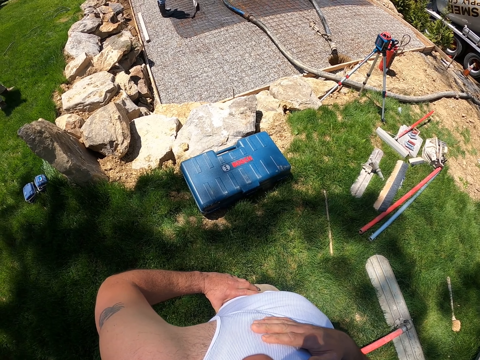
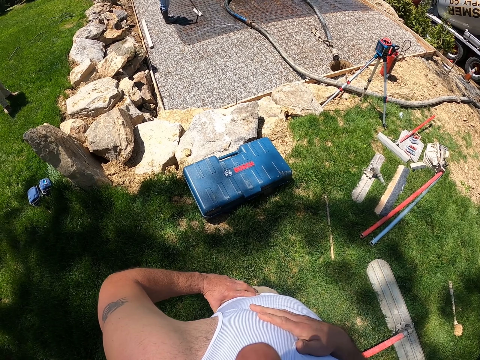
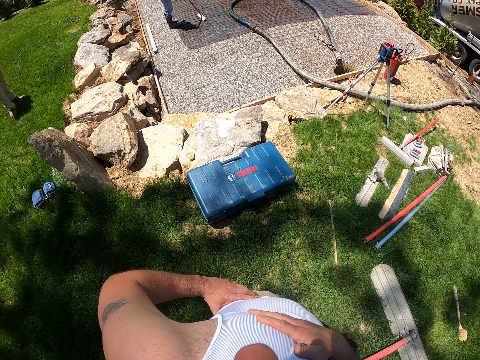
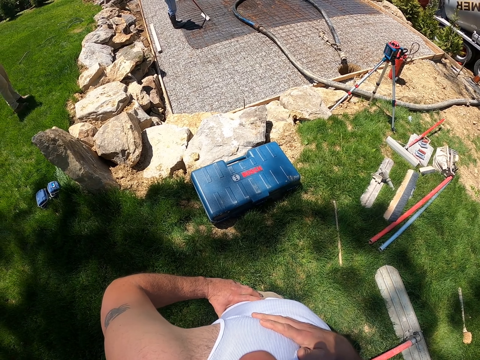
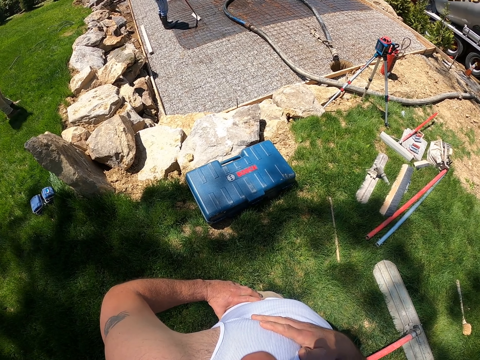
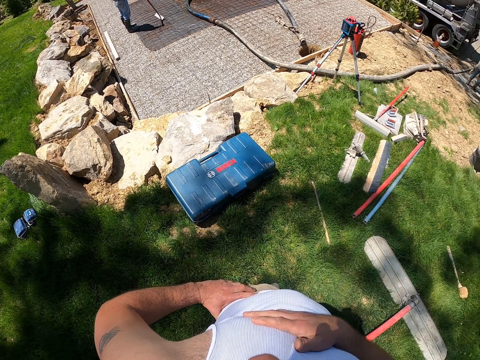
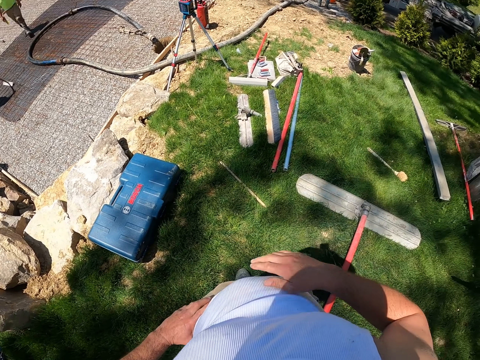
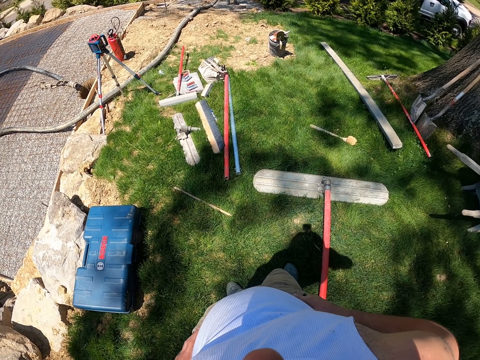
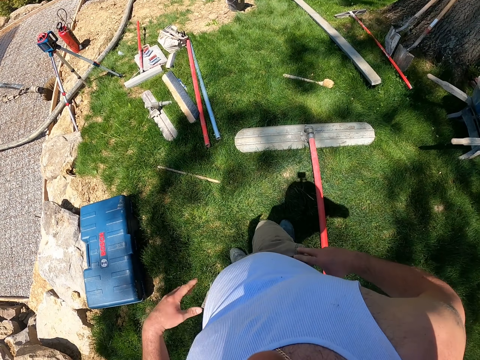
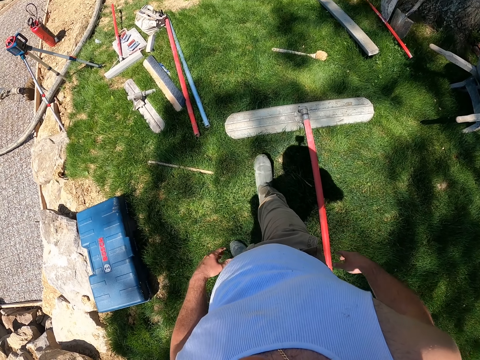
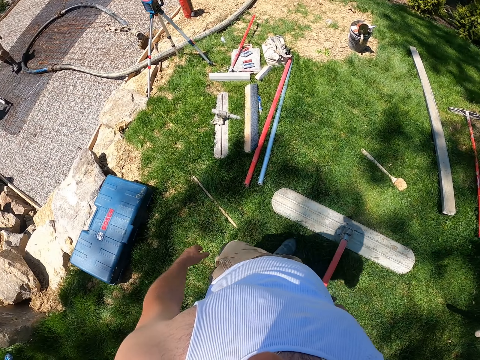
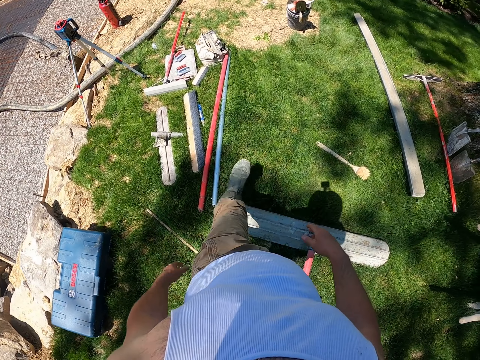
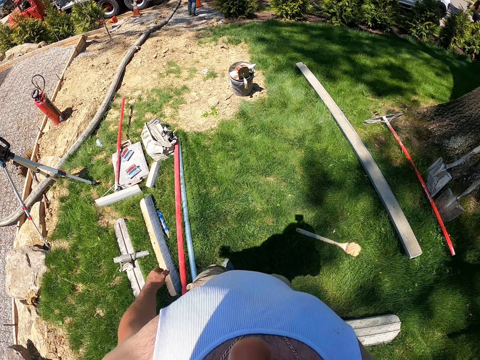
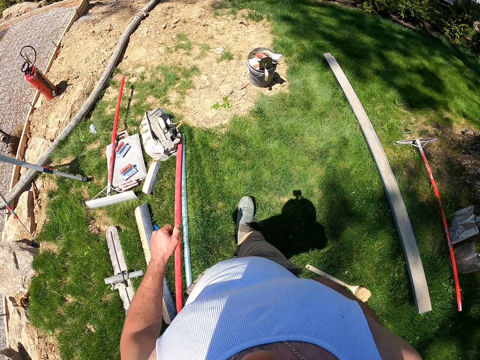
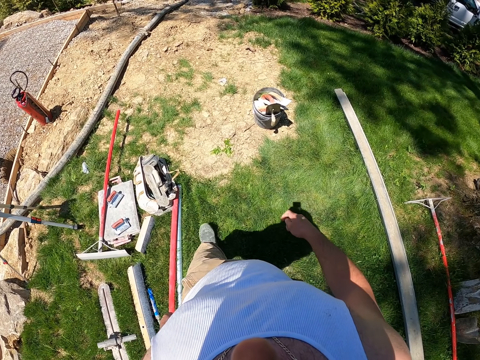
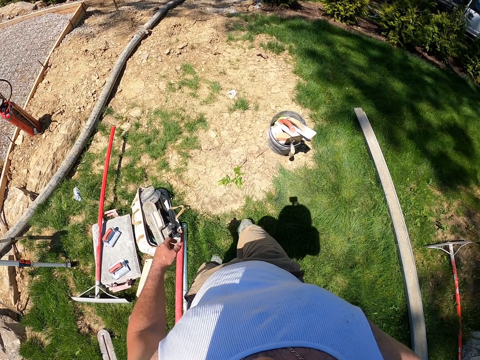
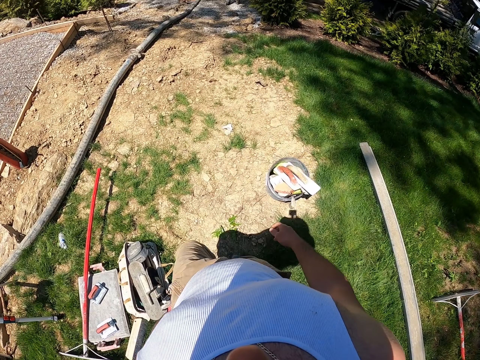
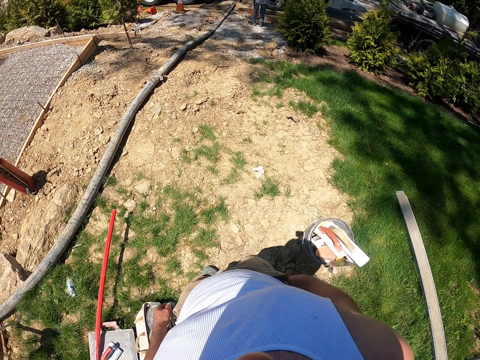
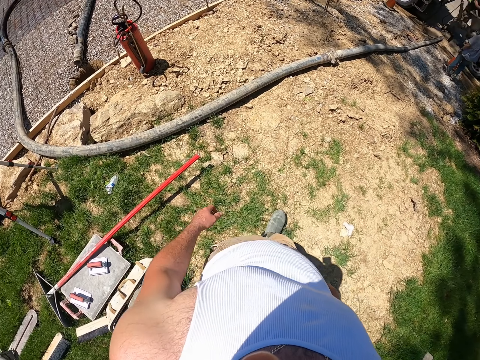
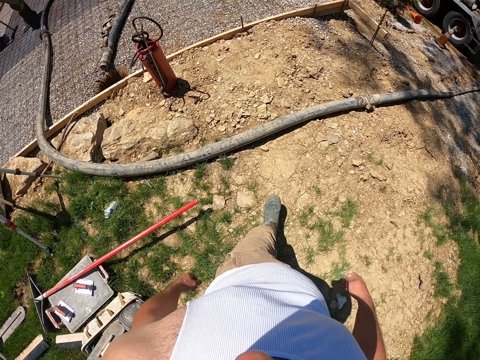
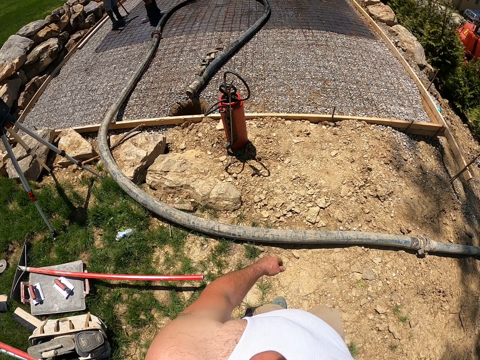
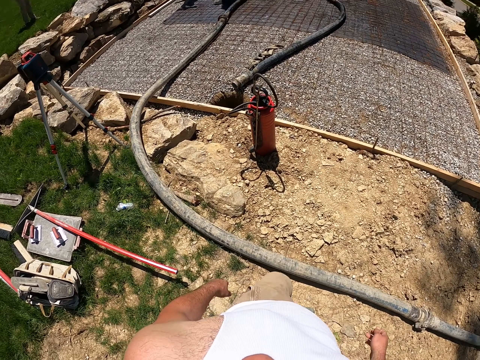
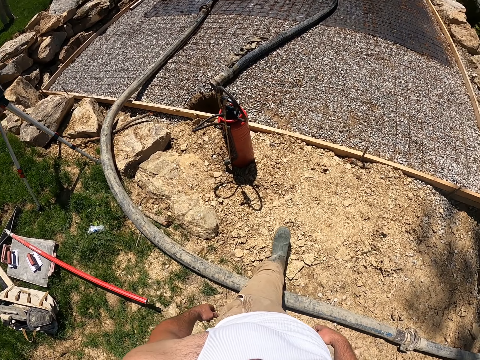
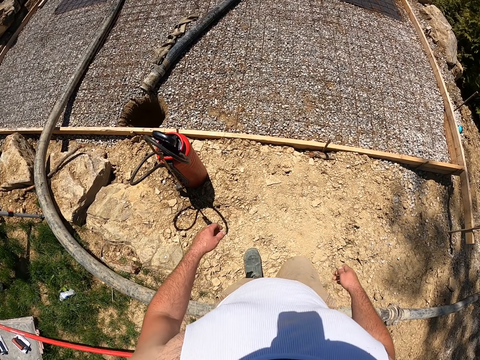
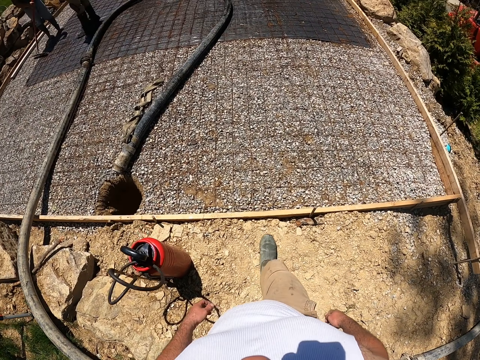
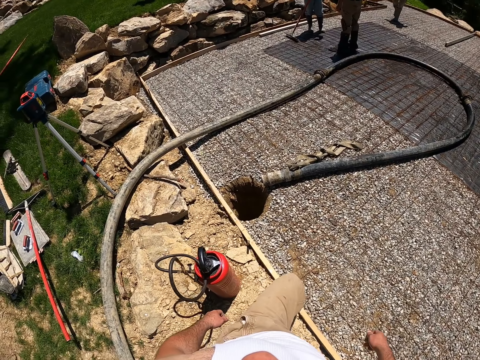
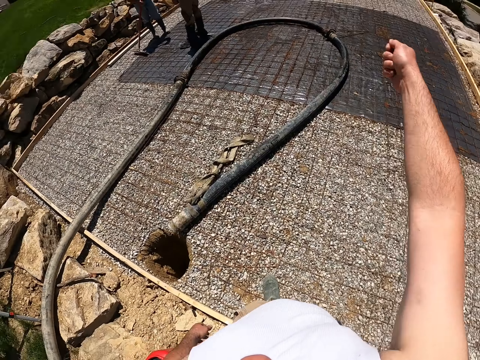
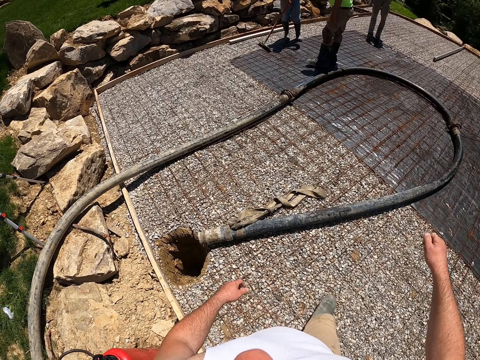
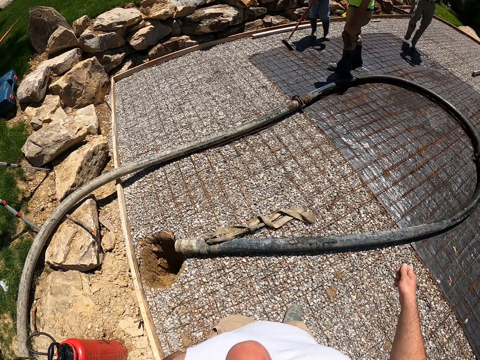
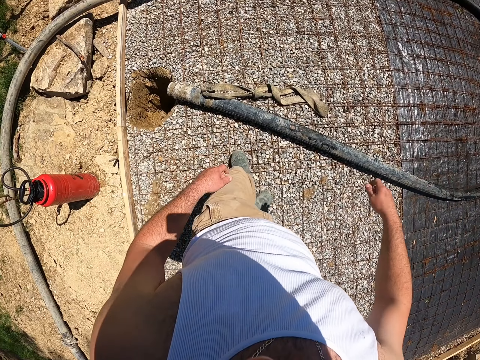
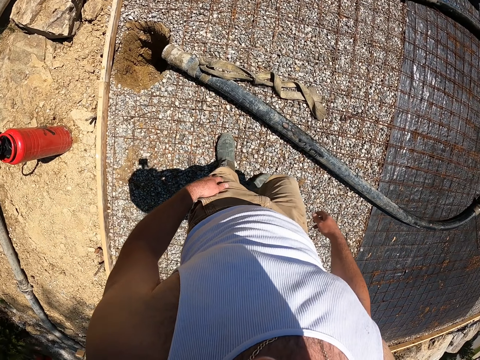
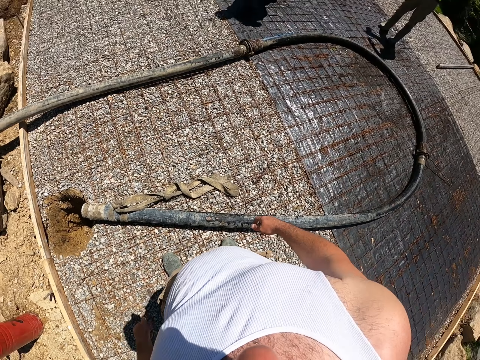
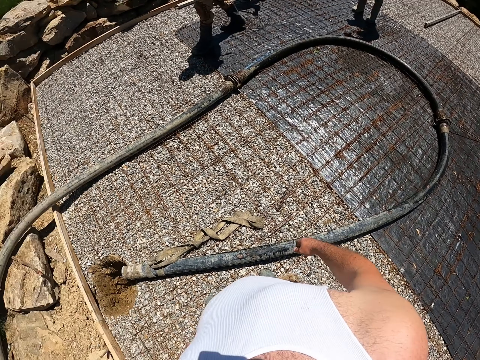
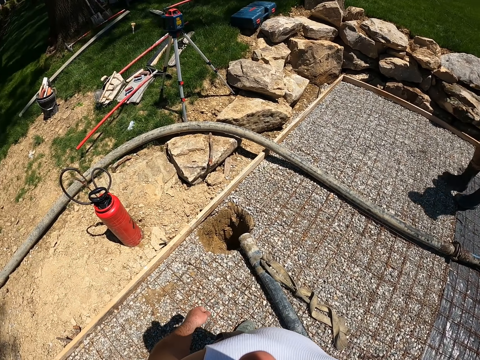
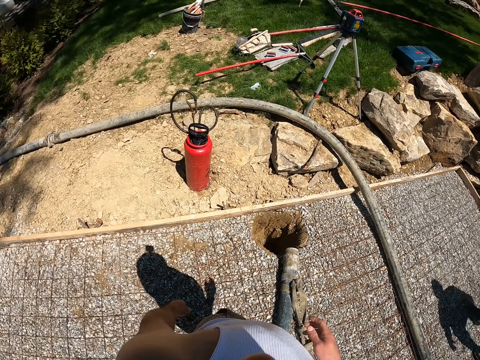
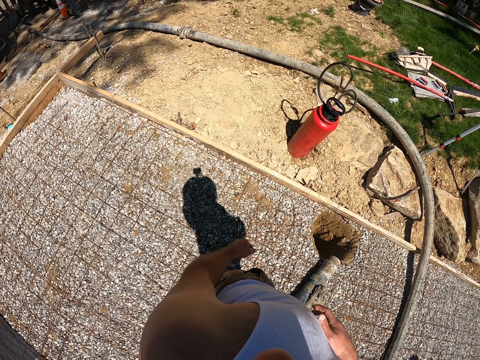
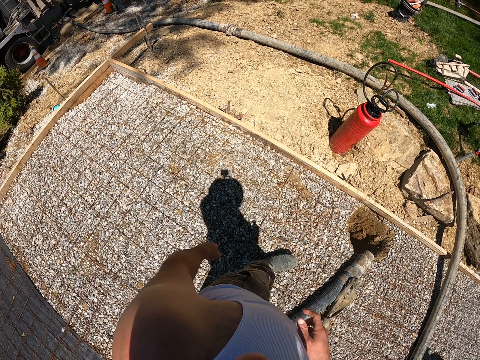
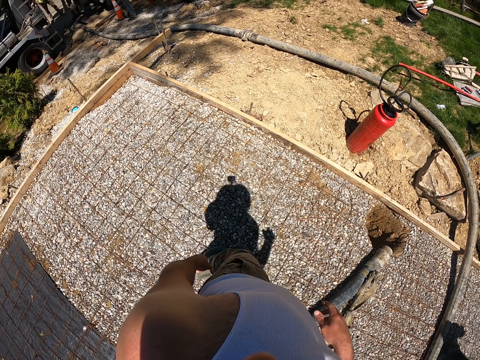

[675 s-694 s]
The camera wearer puts his hand down. He walks forward, lifts his hands up and walks forward. He gestures with his hand looking around. He lifts his hands up.

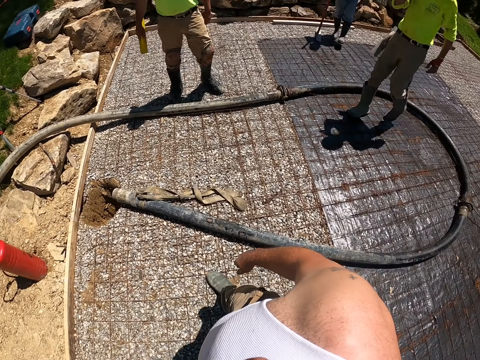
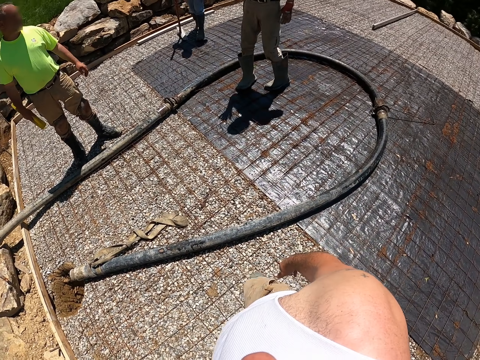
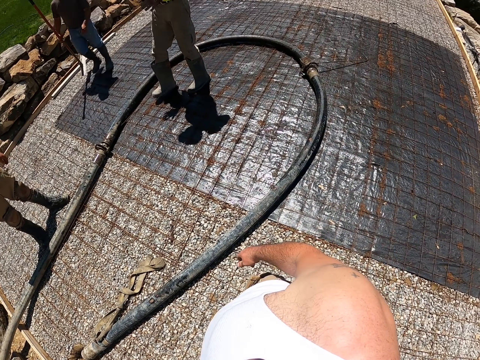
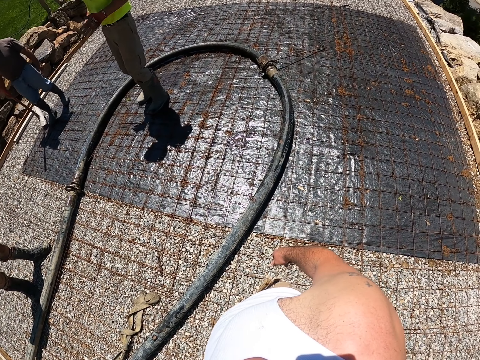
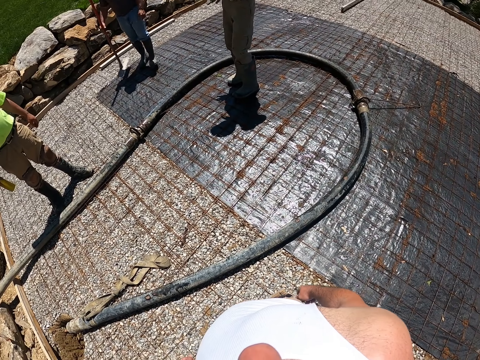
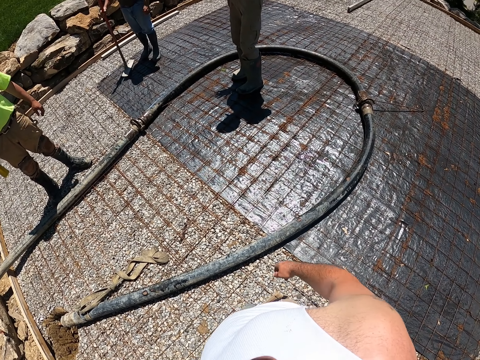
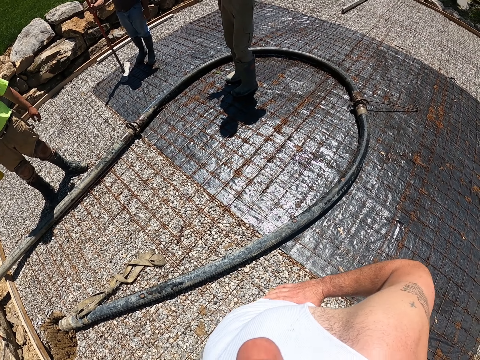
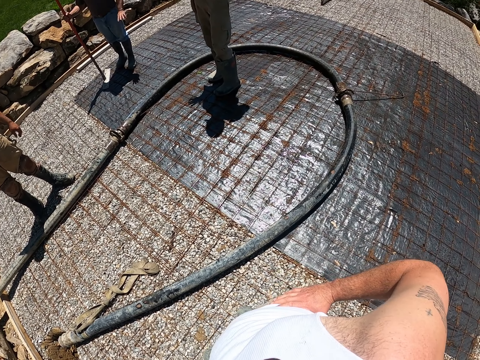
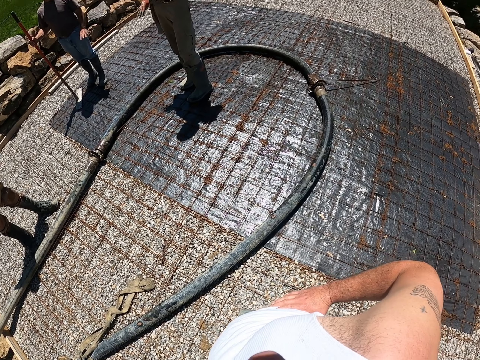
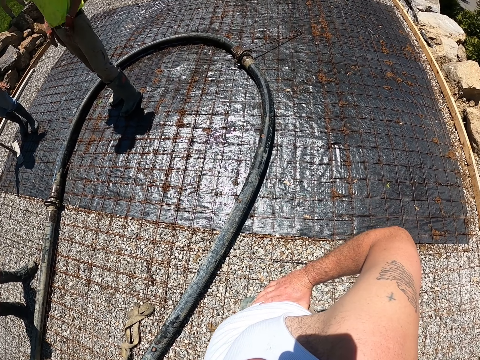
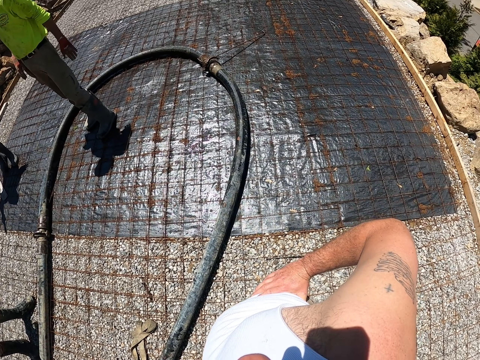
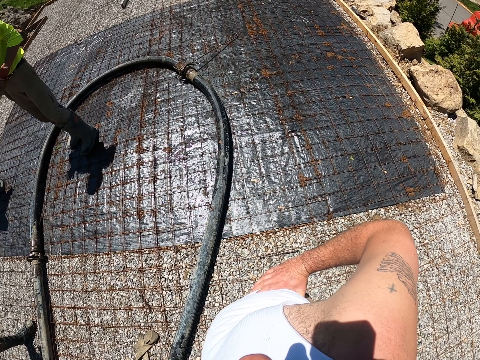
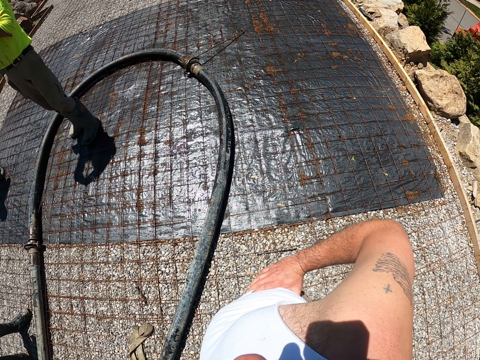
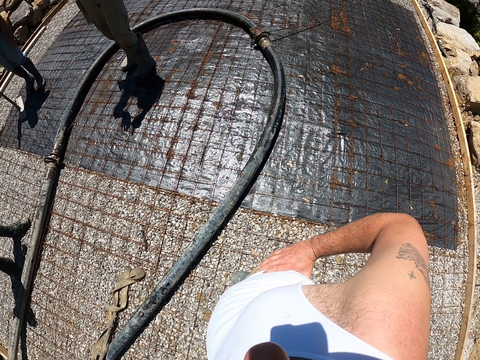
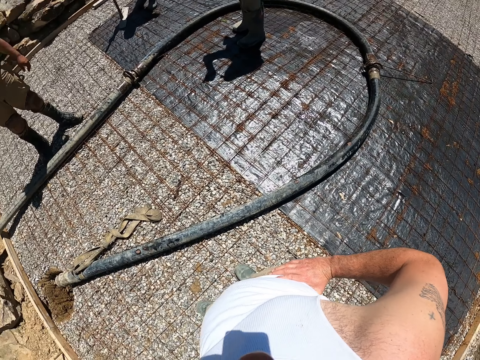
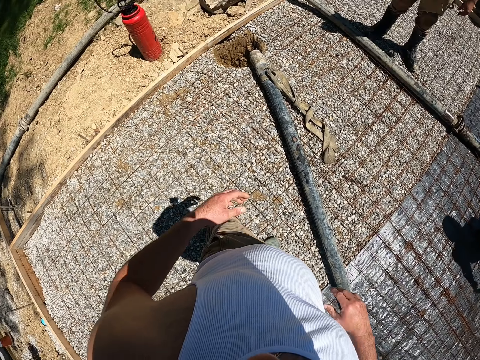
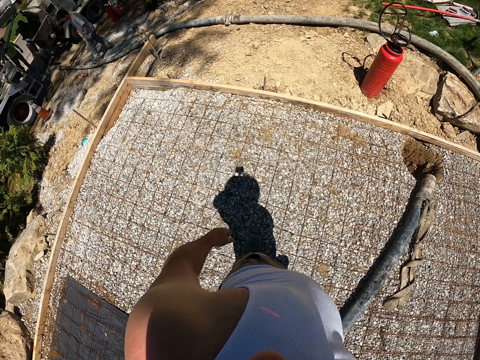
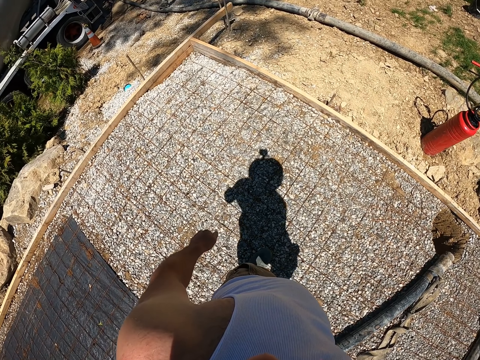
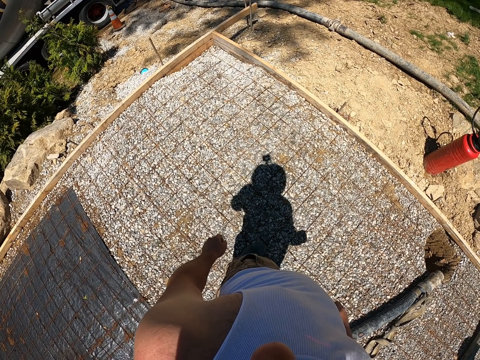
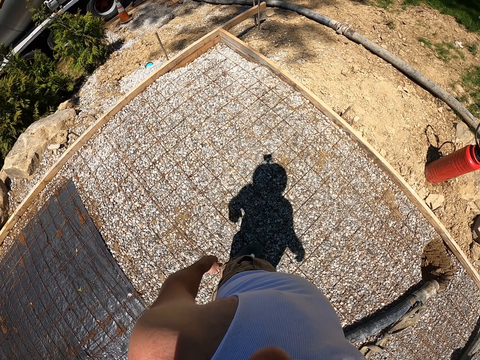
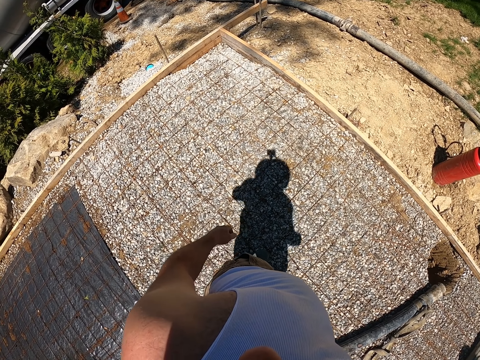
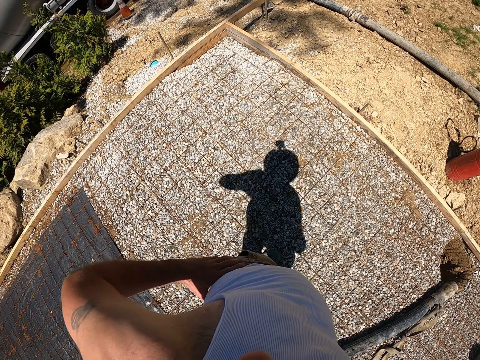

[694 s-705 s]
Men stand on the construction area. The camera wearer holds his waist. He walks forward.
